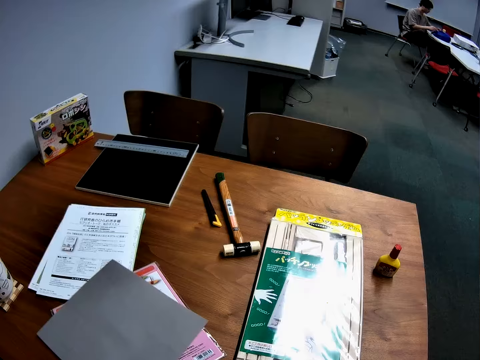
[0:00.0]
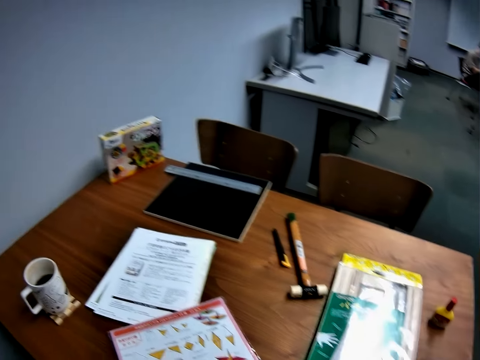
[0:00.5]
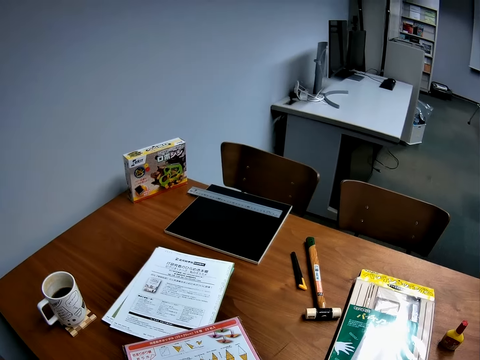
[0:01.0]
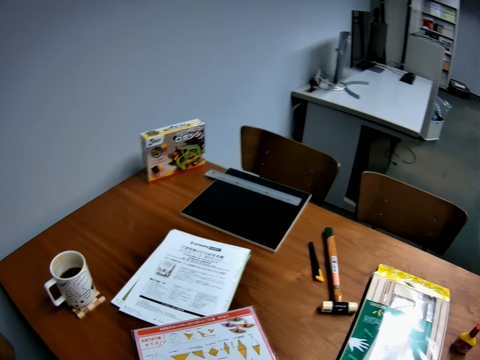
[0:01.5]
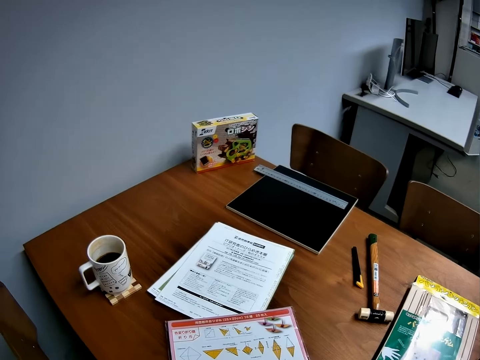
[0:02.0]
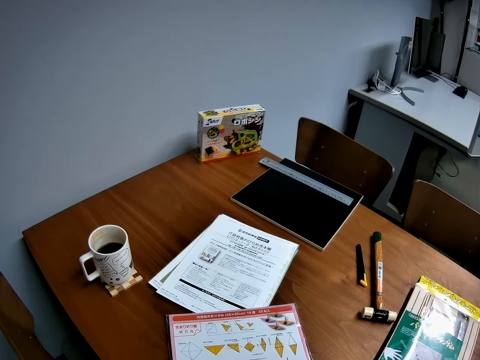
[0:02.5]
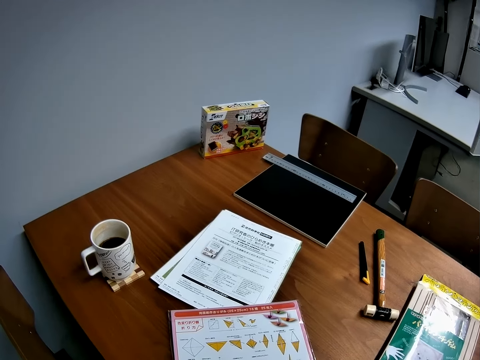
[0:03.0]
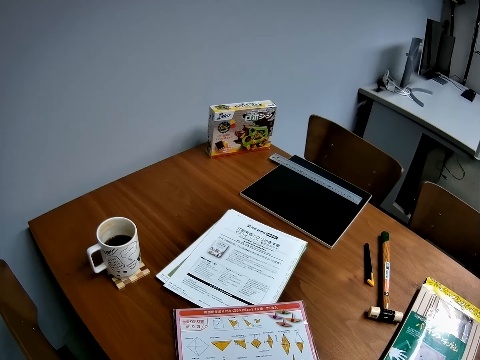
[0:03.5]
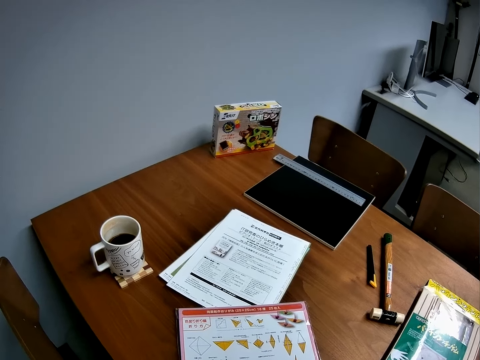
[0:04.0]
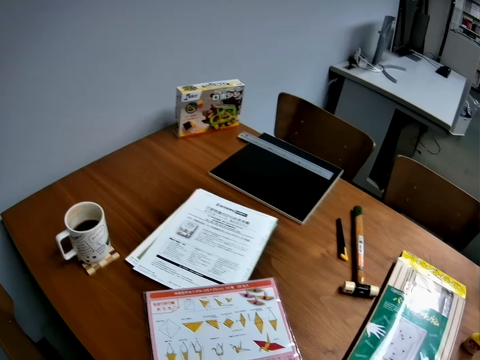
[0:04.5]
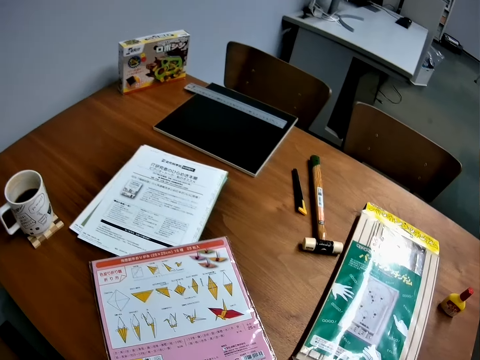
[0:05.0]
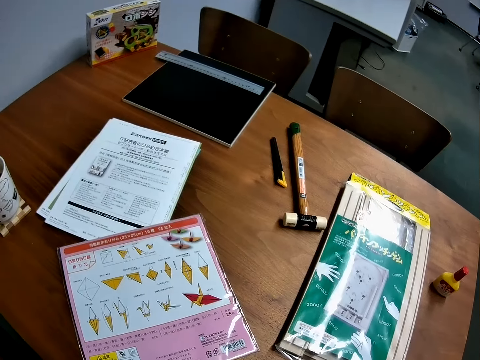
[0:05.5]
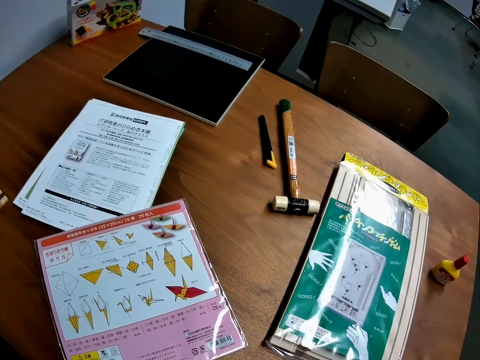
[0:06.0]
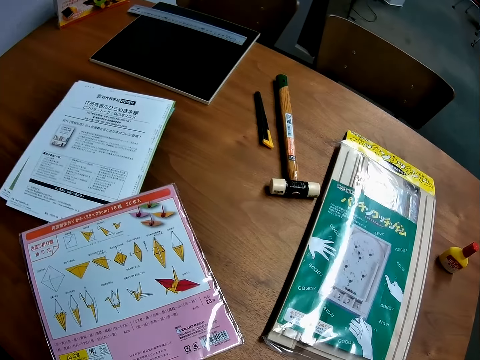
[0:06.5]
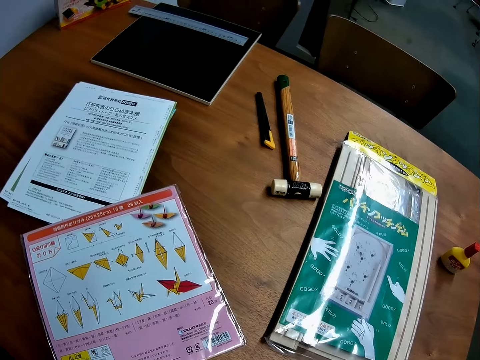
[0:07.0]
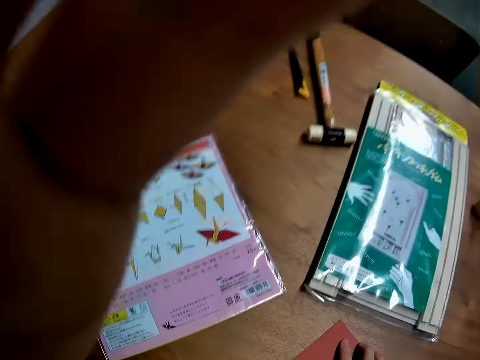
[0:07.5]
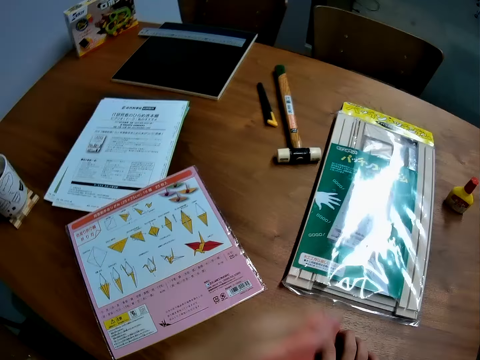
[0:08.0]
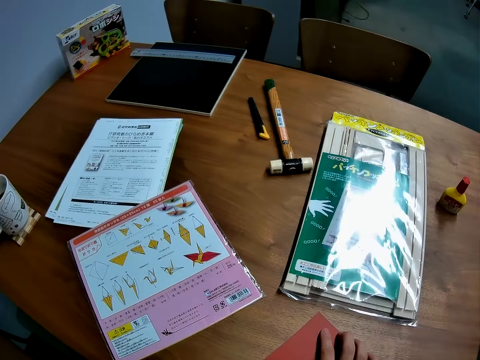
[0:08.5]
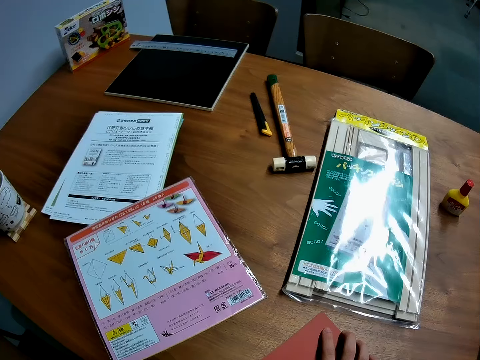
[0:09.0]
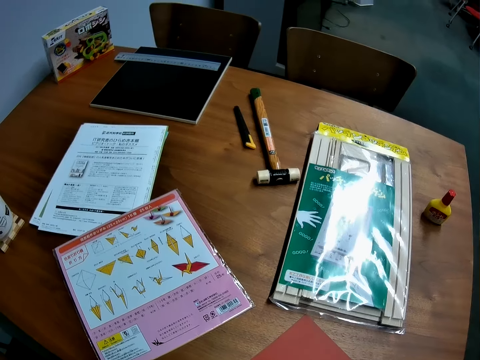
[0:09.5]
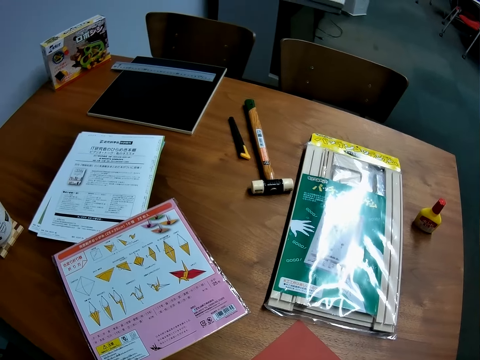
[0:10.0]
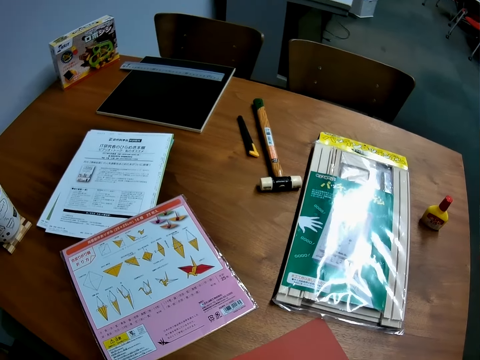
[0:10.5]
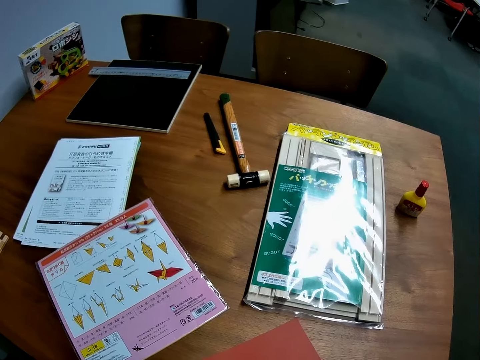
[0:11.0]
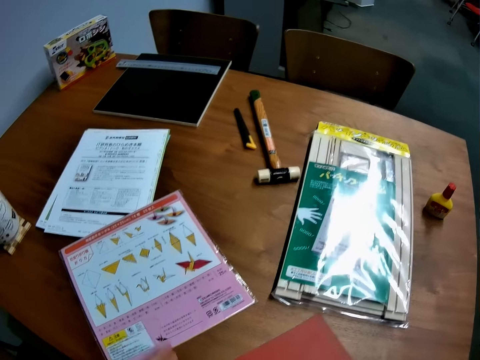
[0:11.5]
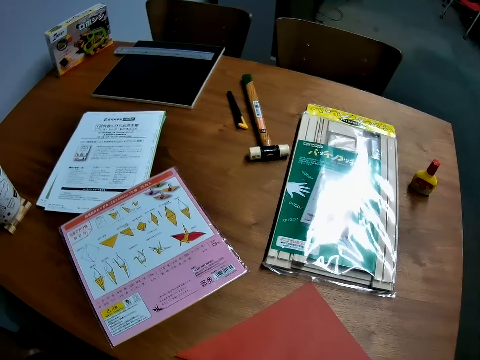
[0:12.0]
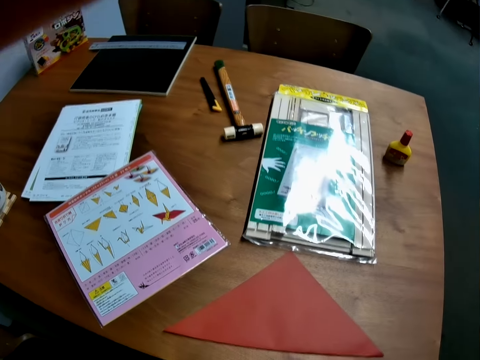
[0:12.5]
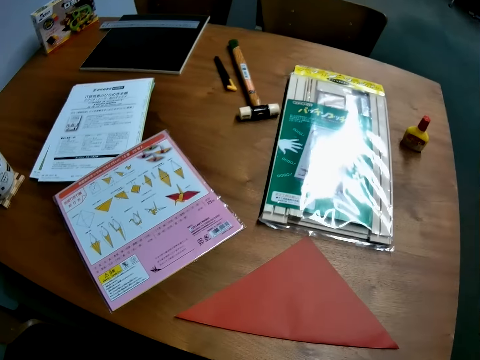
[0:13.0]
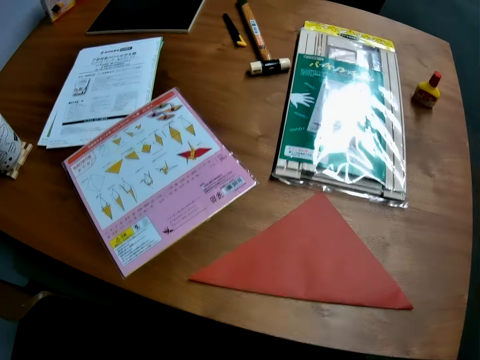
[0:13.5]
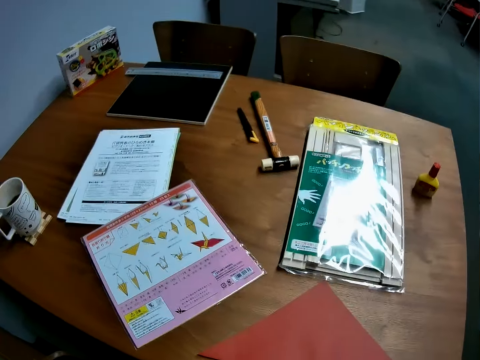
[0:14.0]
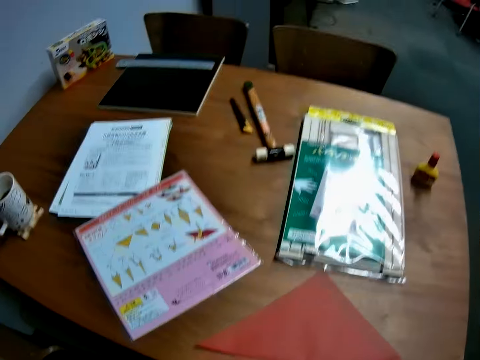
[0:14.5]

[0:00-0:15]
A man does something. The camera wearer pulls a paper and moves the paper. He adjusts his camera. He removes a hand from the paper. He moves the paper. He moves a hand. He adjusts the camera.

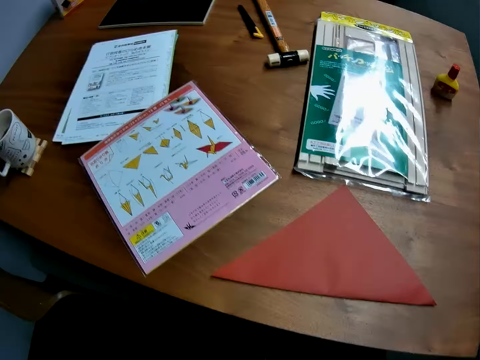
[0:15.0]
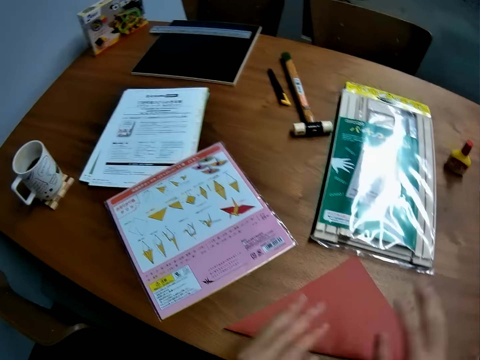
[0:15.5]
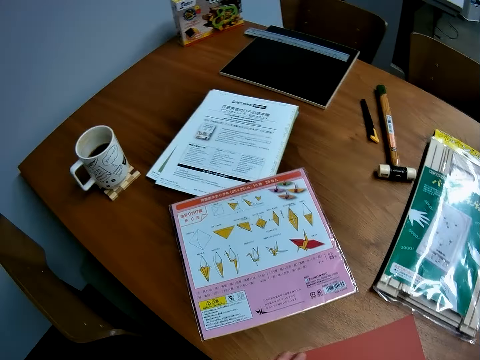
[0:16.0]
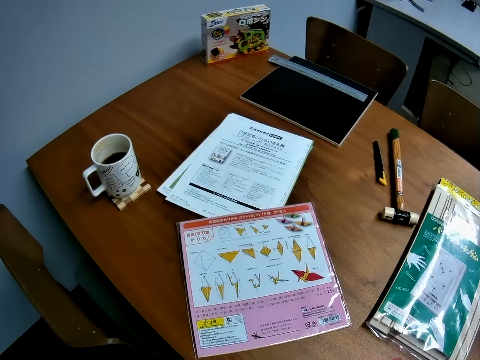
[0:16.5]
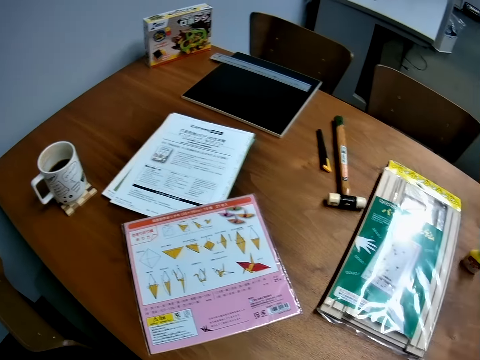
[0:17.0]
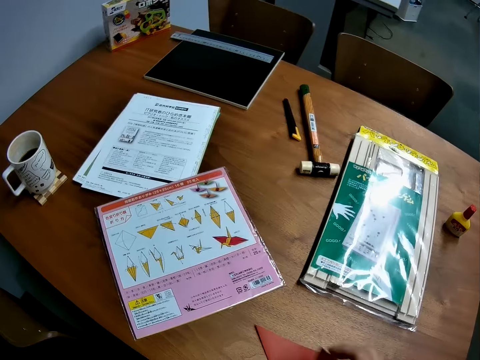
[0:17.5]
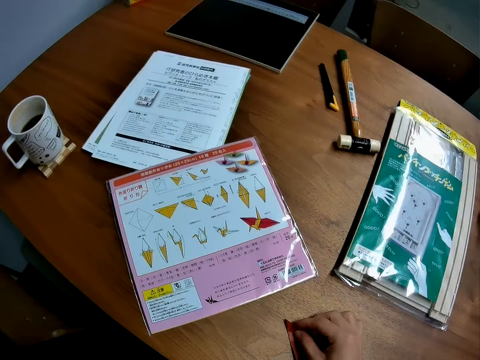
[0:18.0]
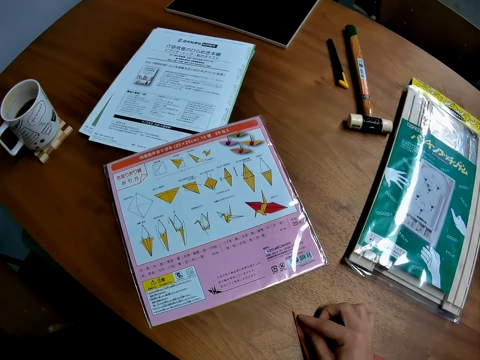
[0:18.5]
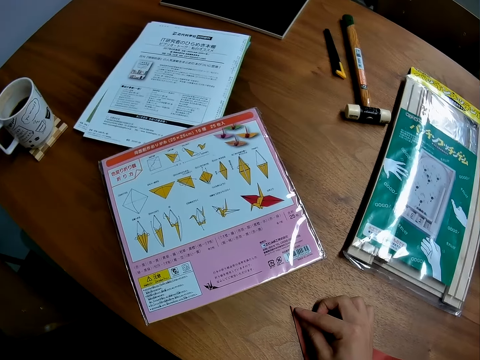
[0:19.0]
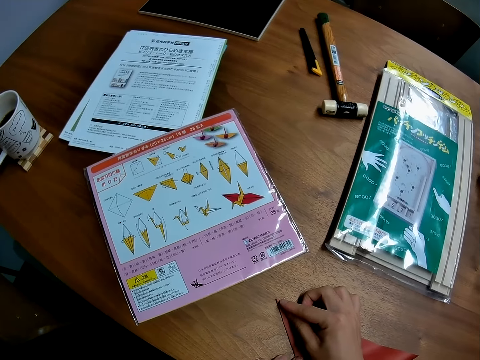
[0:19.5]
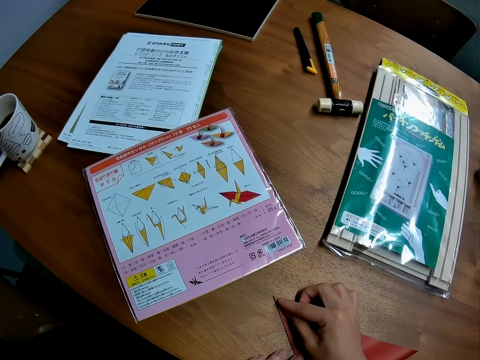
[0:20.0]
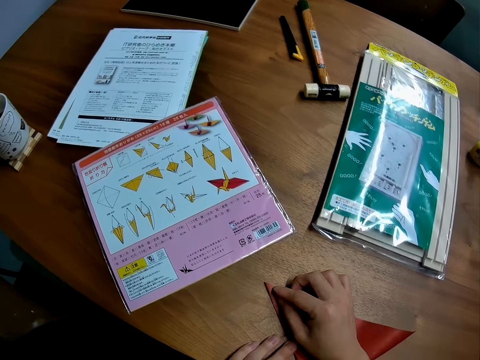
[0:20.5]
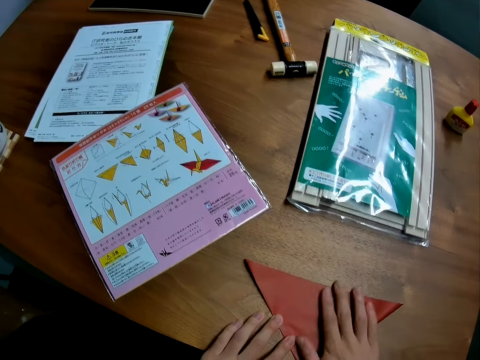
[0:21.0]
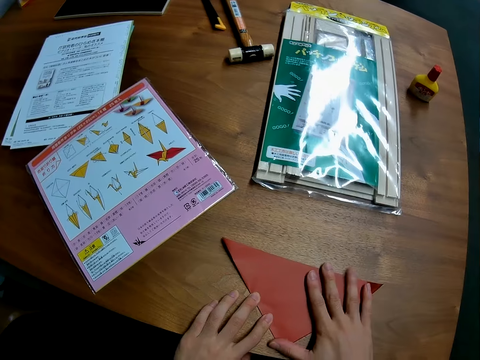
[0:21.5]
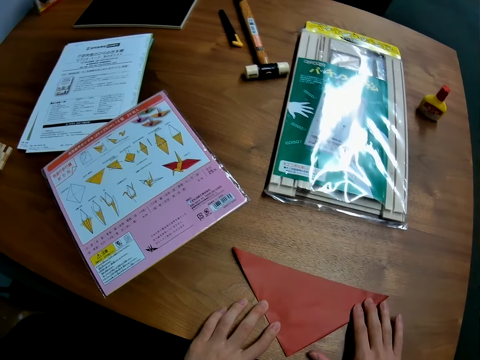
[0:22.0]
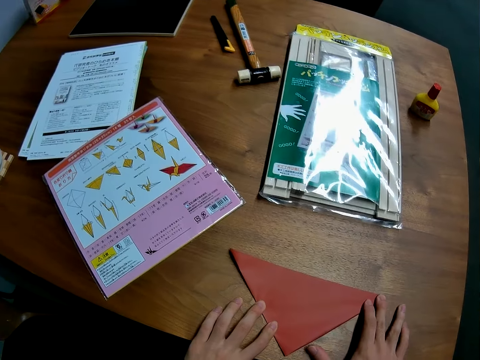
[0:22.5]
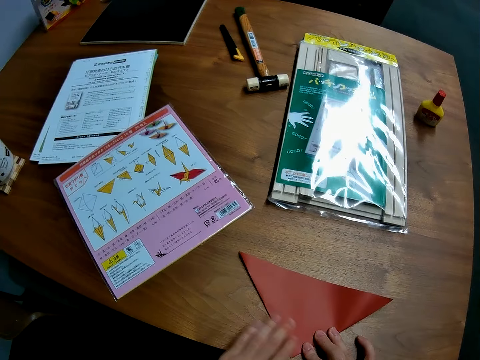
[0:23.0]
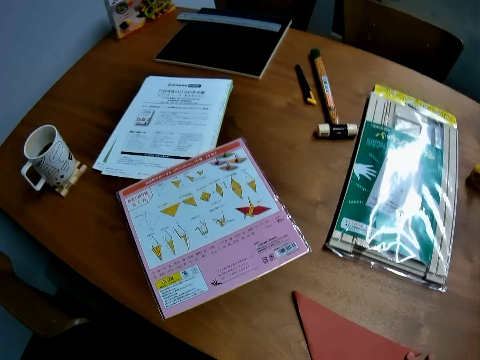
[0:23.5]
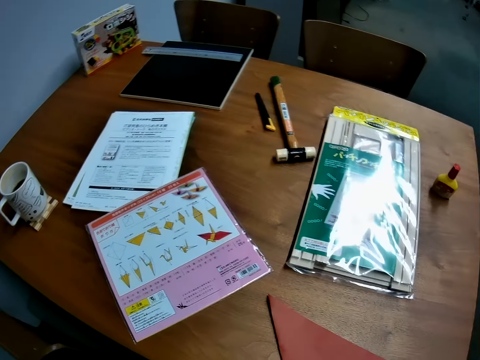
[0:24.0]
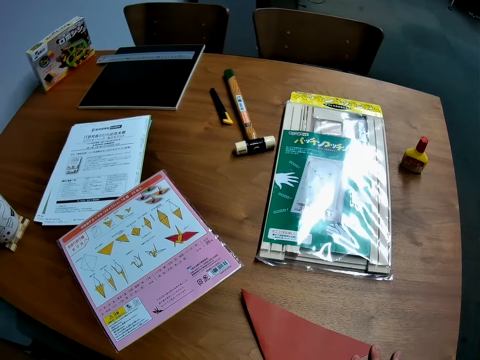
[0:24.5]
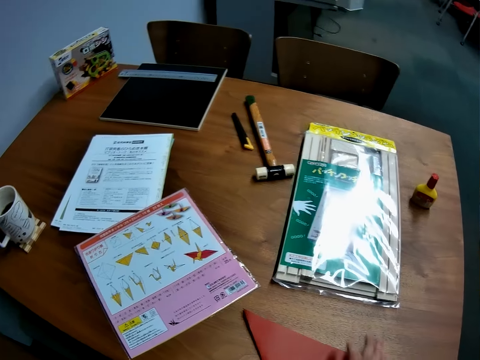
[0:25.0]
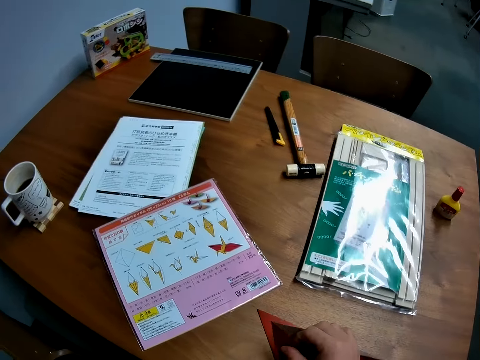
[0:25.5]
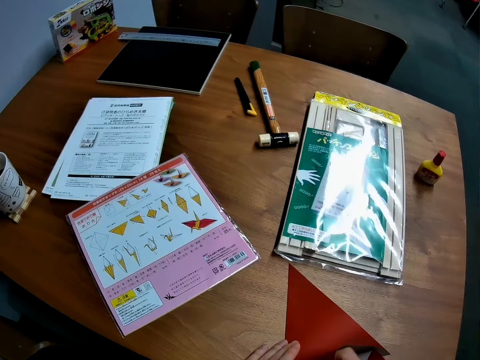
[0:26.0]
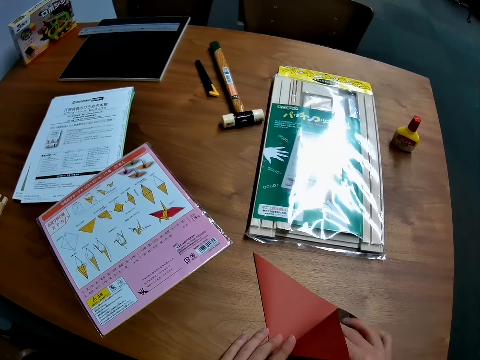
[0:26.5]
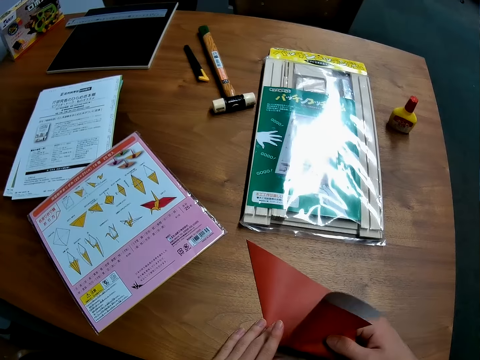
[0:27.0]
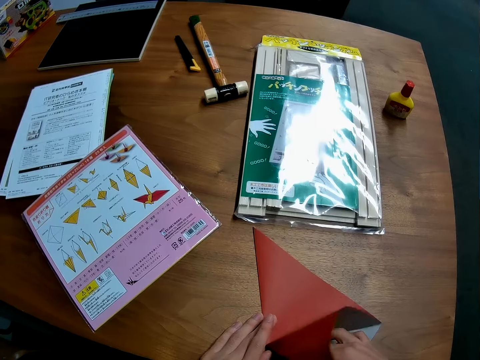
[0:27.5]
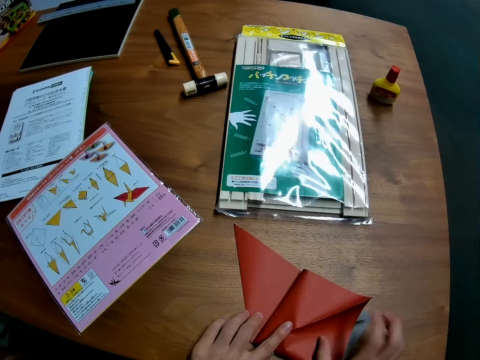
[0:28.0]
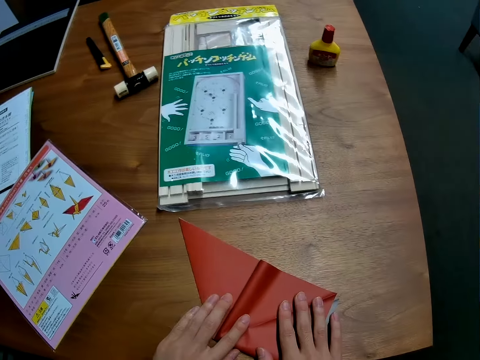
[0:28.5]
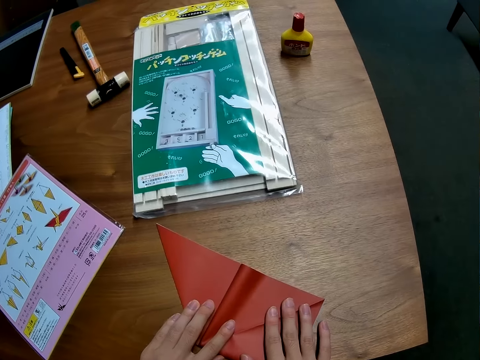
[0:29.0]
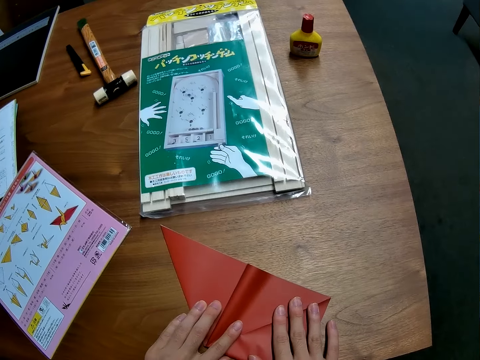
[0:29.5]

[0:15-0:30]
The camera wearer puts hands on a paper. He turns the paper and folds the paper. He presses the paper. He places his right hand on the red paper. He lifts the paper. He unfolds the paper. He folds the red paper. He flattens the paper.
